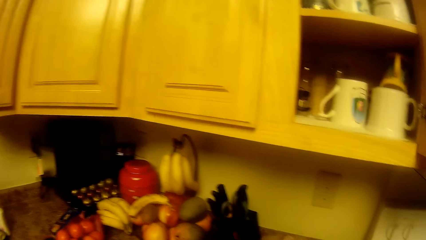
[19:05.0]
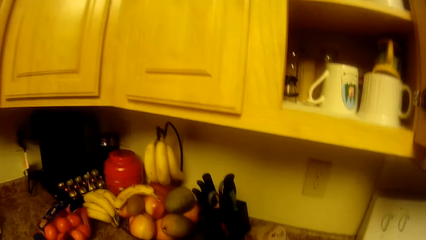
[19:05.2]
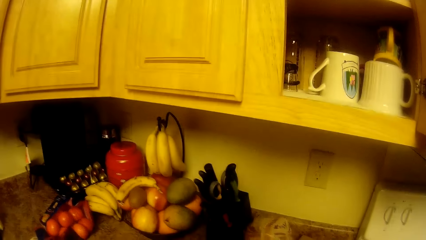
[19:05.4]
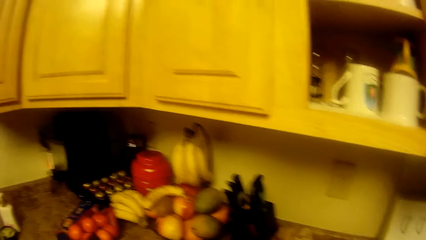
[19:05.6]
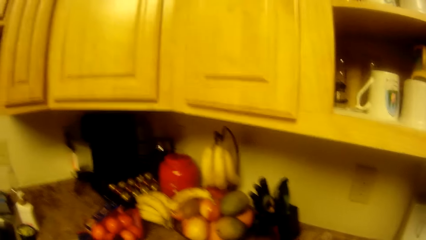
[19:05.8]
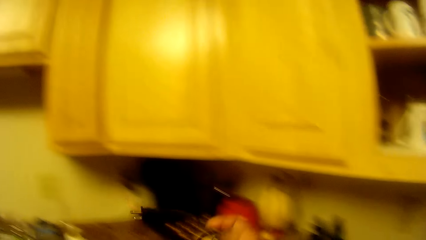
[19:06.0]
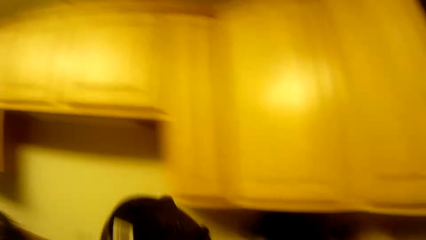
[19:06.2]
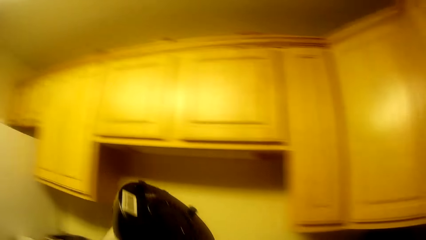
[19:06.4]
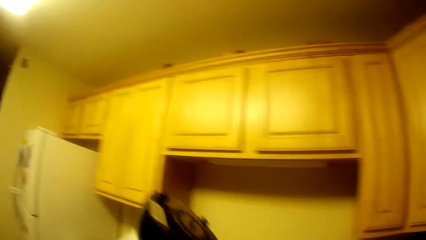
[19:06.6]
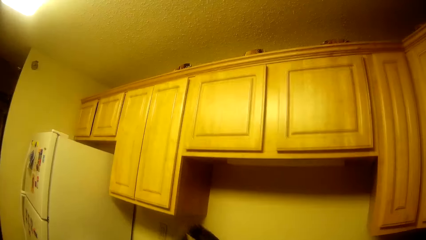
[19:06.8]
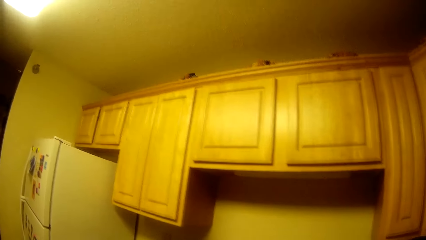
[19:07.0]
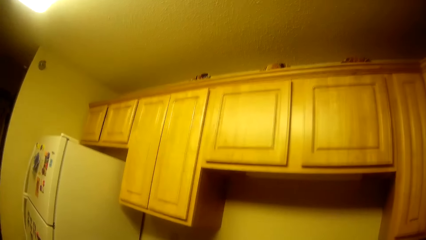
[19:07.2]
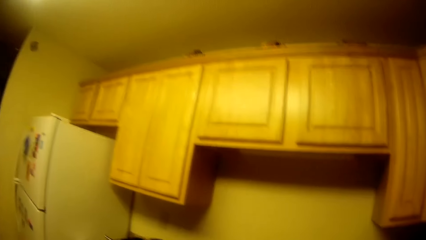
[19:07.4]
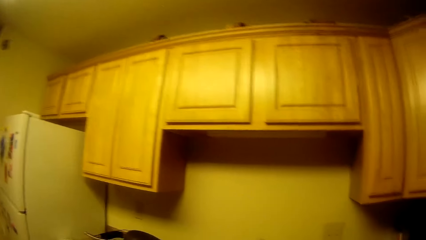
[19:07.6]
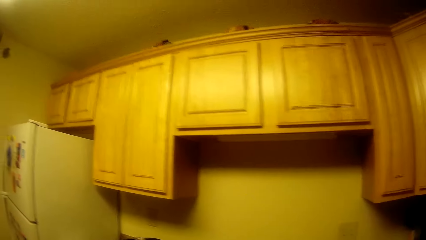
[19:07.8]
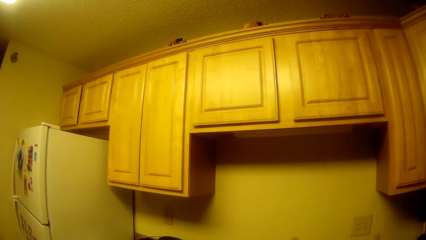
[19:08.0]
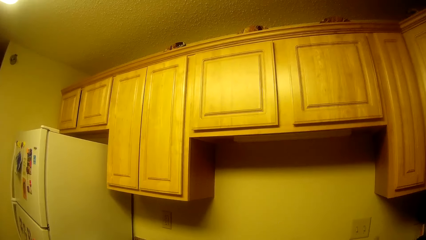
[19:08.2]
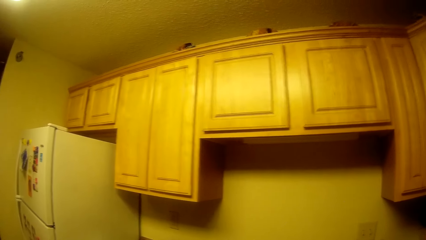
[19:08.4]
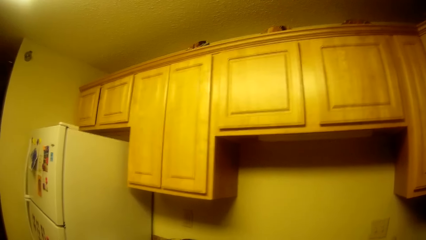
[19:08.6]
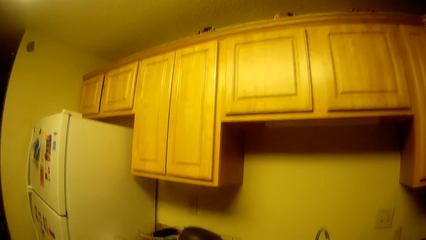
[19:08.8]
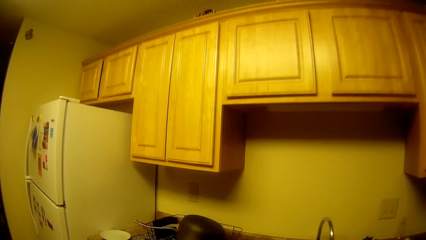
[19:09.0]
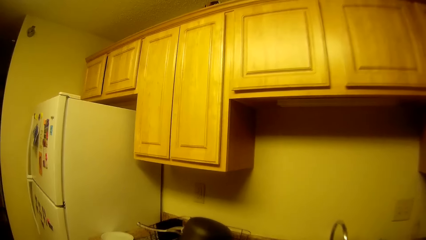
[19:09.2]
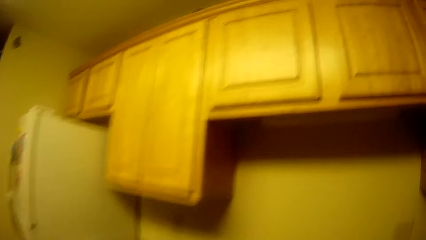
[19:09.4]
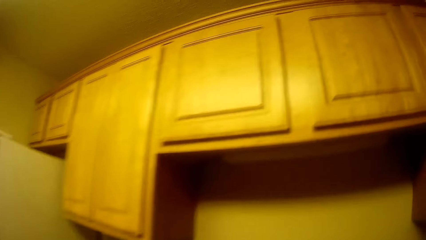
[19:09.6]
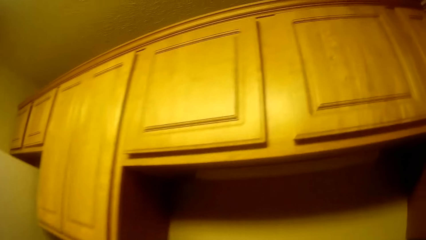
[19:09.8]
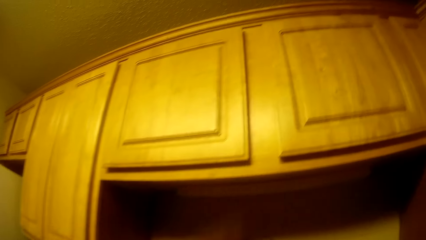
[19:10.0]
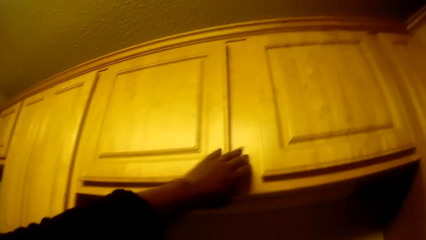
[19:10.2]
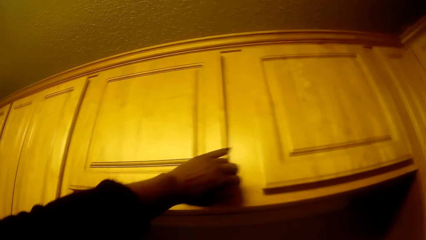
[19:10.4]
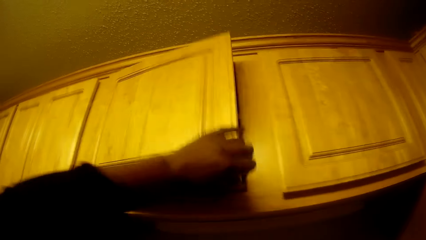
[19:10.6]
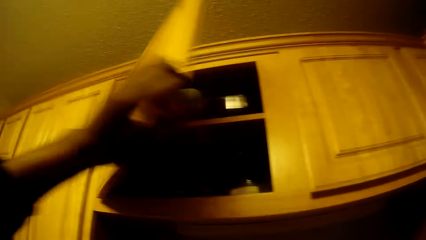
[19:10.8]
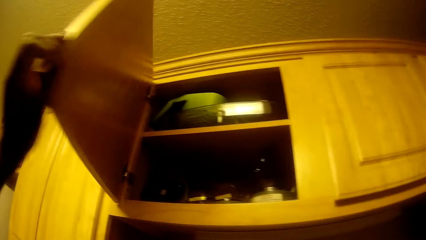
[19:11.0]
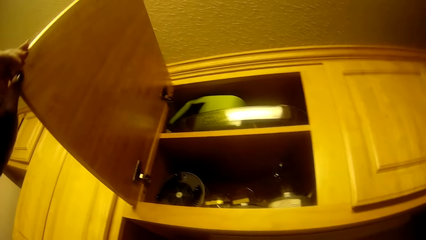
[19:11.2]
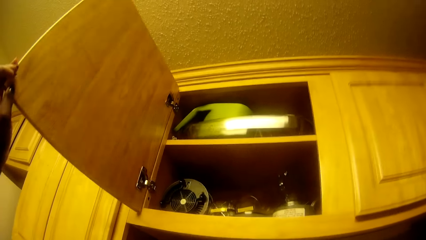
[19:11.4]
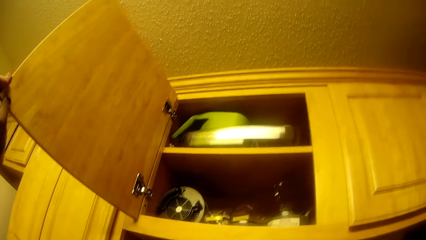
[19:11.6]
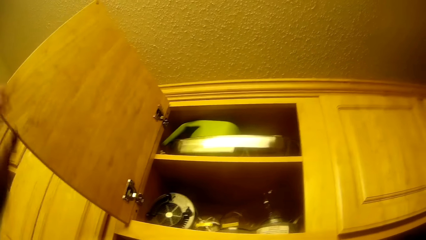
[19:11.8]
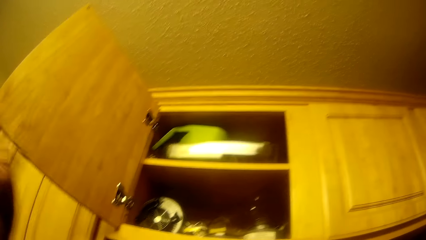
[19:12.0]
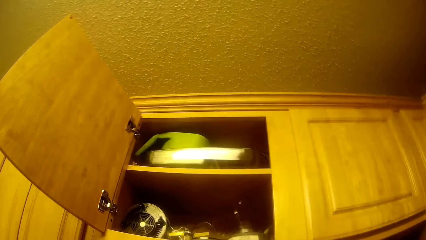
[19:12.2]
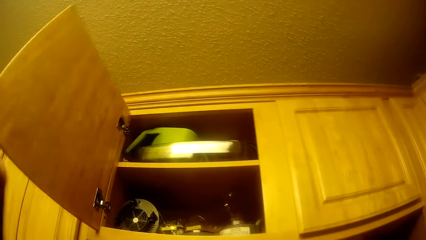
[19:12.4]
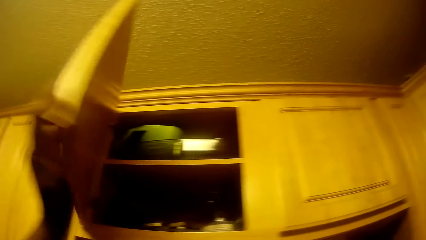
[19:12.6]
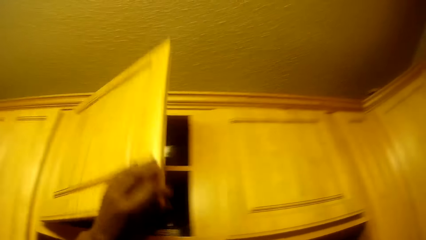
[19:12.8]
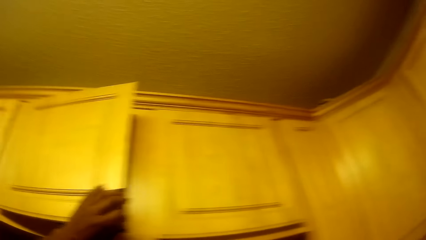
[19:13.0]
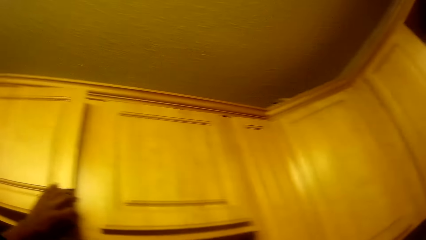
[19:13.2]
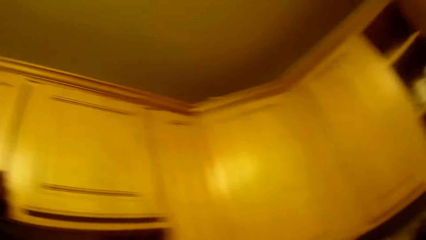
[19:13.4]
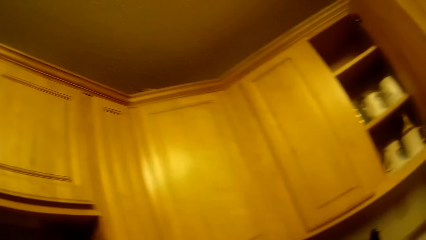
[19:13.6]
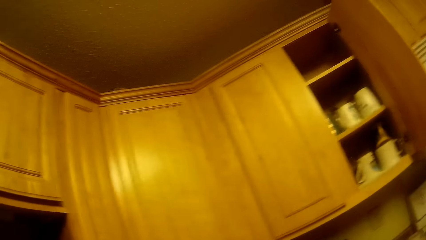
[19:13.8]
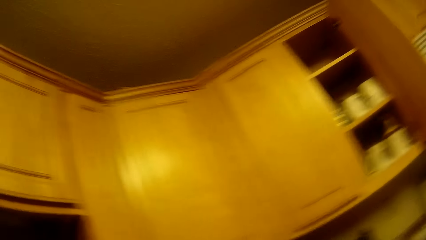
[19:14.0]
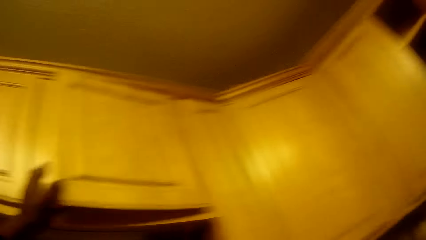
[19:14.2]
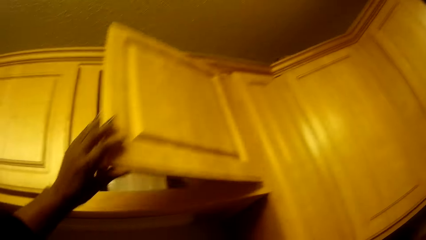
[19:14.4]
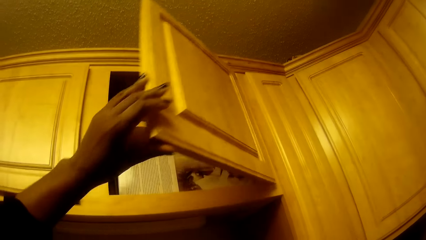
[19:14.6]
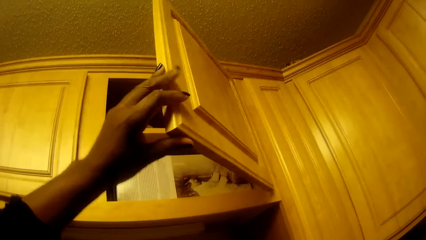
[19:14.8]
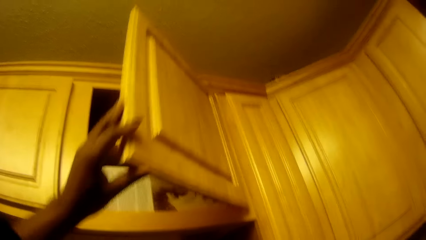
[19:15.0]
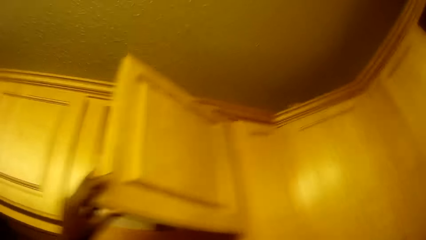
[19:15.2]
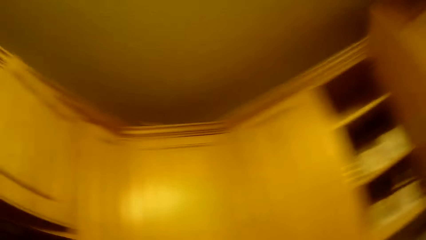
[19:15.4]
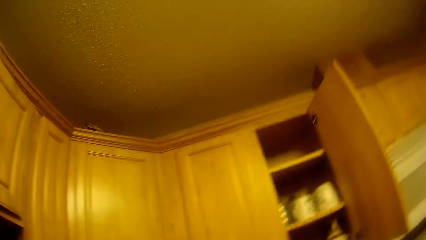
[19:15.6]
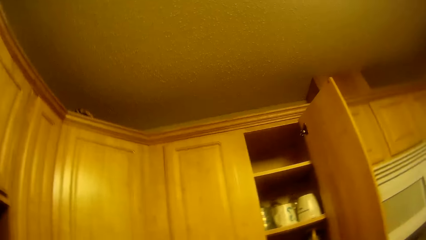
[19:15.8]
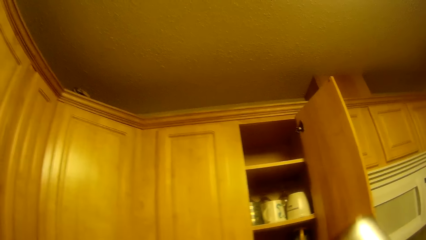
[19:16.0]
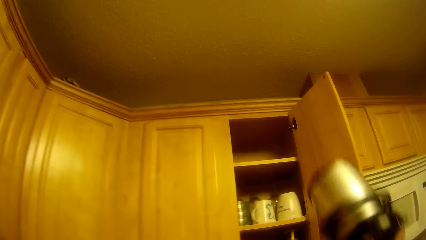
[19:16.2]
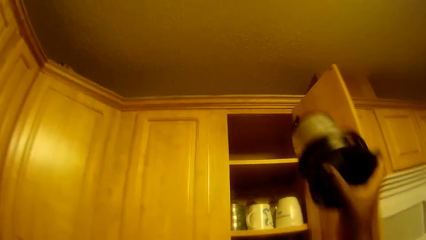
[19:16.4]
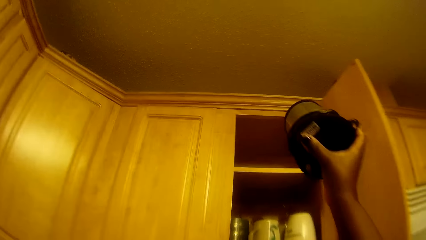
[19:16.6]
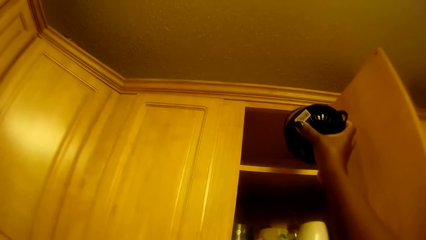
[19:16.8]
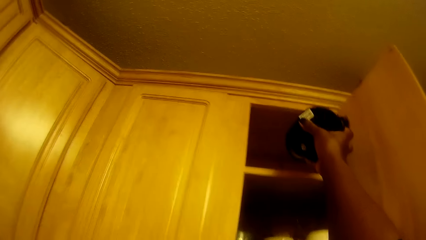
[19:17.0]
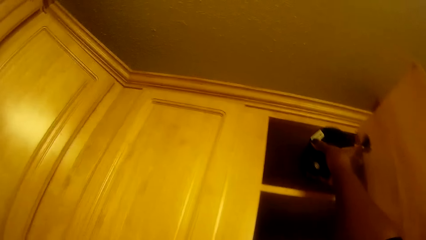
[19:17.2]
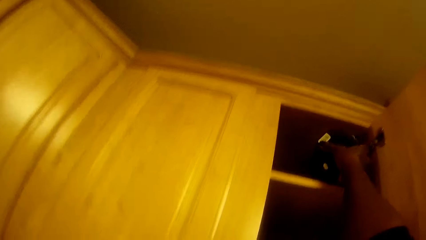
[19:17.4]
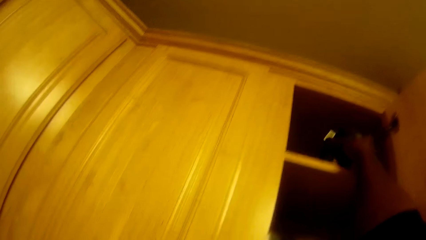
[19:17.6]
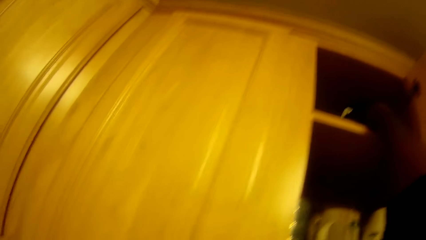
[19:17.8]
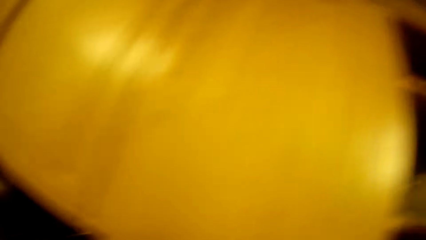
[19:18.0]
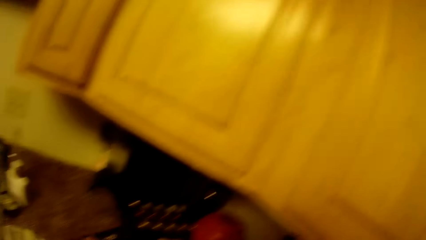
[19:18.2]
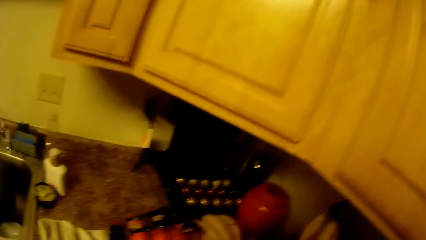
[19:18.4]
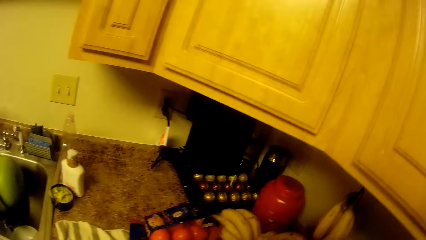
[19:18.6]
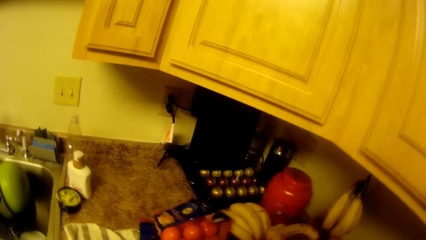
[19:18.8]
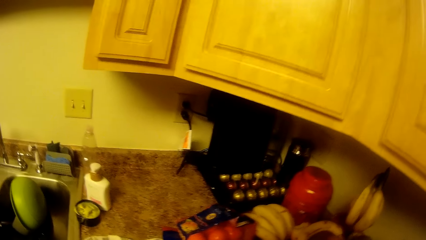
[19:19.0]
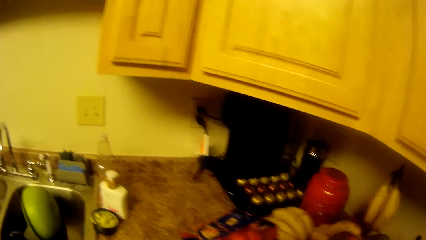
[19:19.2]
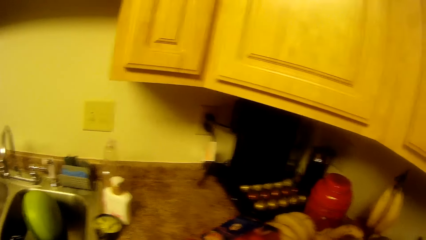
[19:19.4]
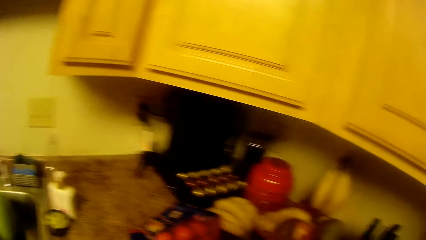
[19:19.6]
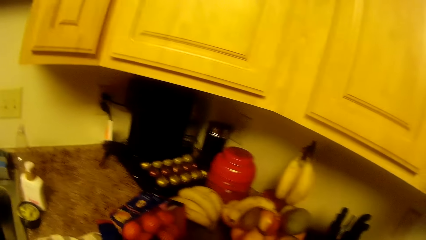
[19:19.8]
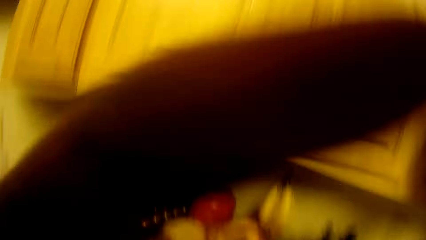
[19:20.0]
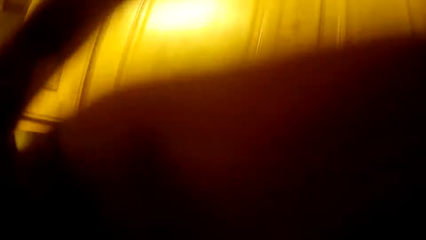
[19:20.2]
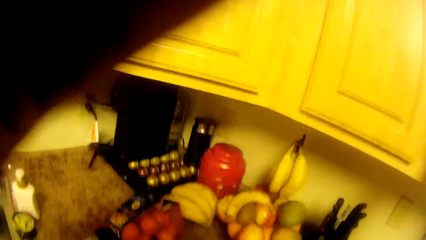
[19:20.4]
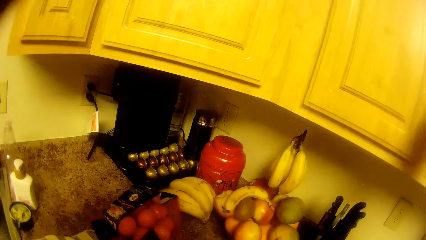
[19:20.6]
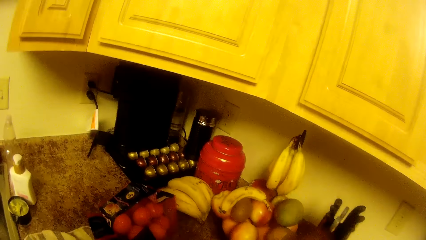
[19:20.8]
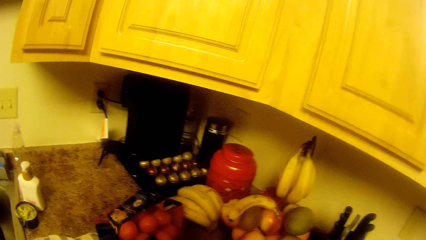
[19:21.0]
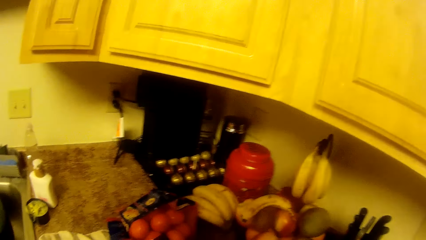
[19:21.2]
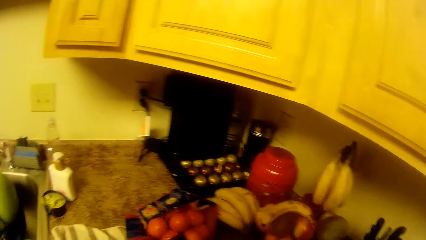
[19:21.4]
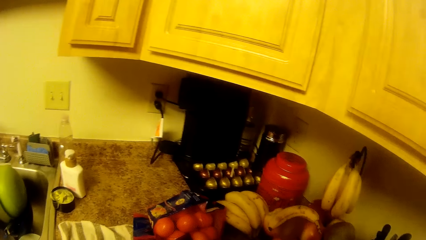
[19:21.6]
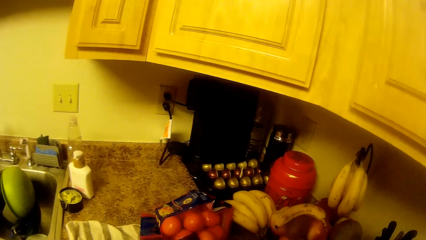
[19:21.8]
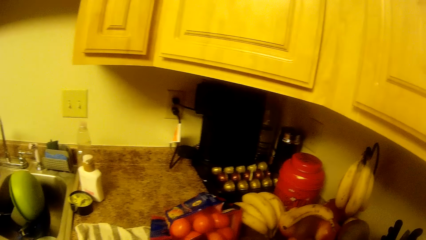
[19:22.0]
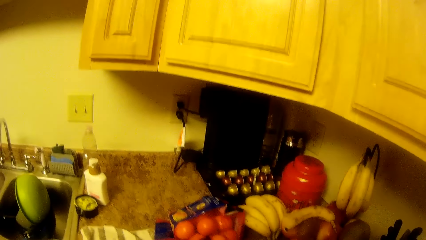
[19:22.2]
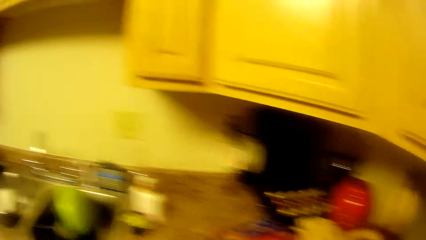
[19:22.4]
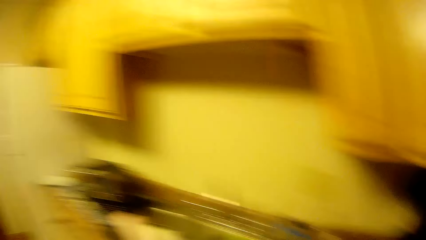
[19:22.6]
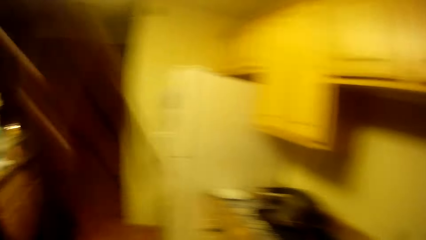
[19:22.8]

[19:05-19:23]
The camera wearer rolls the cable wire of a food processor with her right hand. She picks up something. She opens the top cabinet with her left hand. She looks inside the cabinet. She closes the top cabinet with her left hand. She opens the other cabinet with her left hand. She closes the cabinet with her left hand. She turns to the other side. She puts the base of the food processor in the other cabinet with her right hand. She looks at the kitchen counter. She lifts the left hand.
